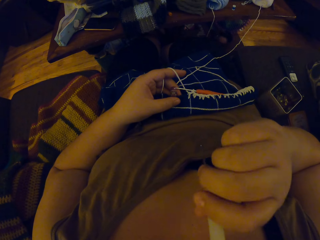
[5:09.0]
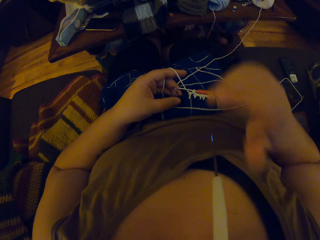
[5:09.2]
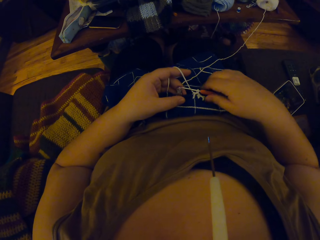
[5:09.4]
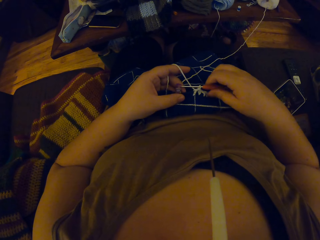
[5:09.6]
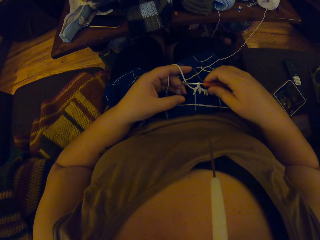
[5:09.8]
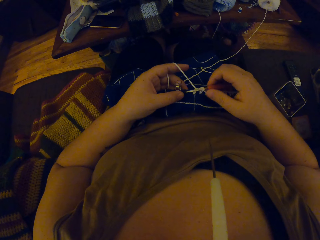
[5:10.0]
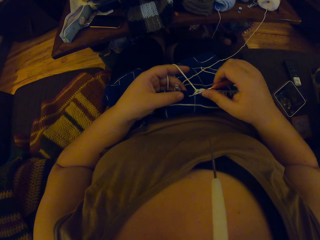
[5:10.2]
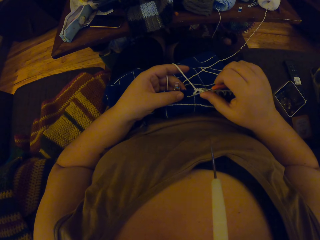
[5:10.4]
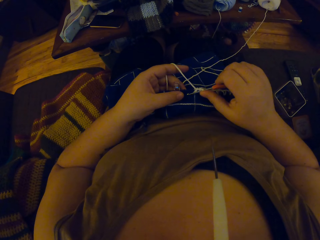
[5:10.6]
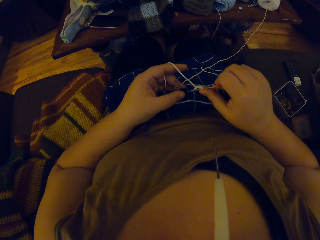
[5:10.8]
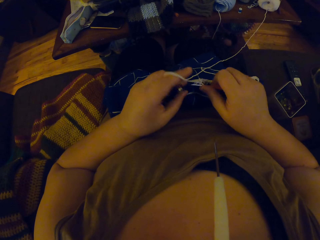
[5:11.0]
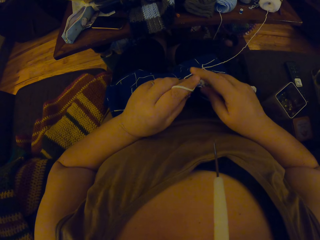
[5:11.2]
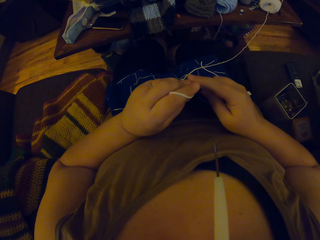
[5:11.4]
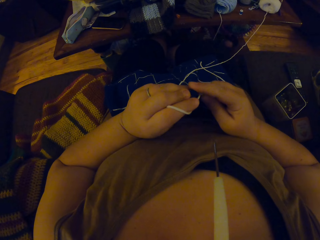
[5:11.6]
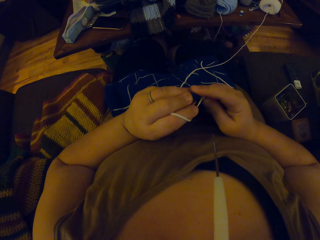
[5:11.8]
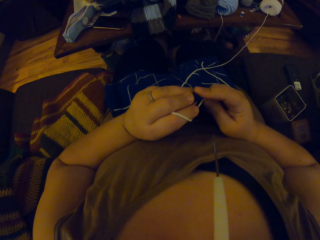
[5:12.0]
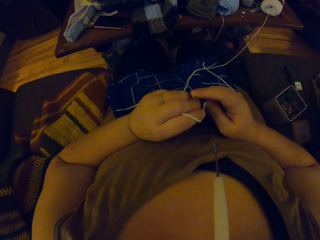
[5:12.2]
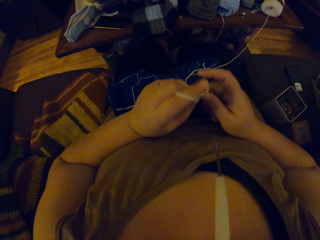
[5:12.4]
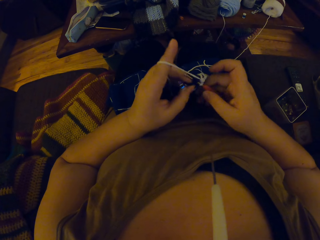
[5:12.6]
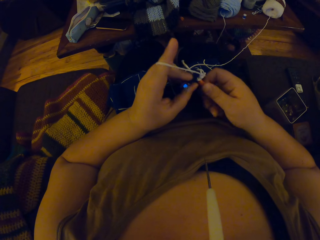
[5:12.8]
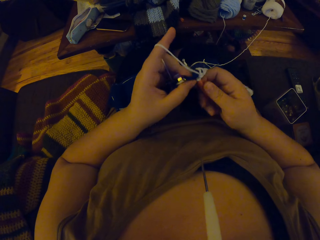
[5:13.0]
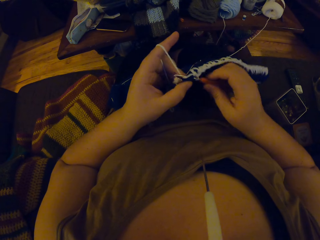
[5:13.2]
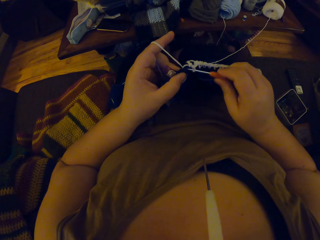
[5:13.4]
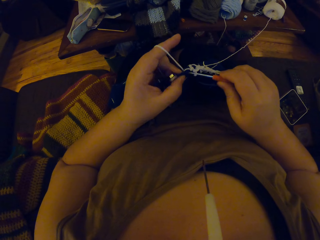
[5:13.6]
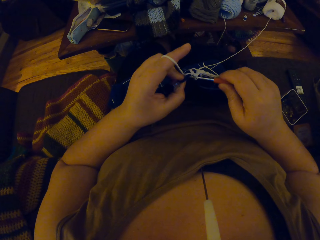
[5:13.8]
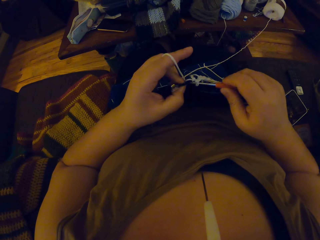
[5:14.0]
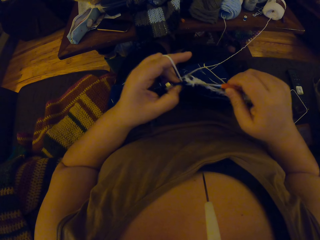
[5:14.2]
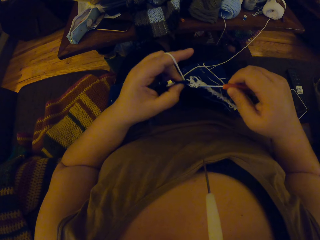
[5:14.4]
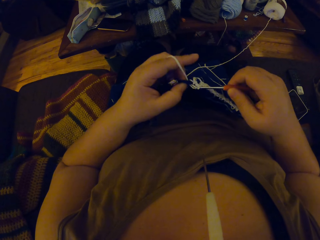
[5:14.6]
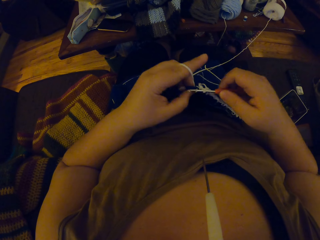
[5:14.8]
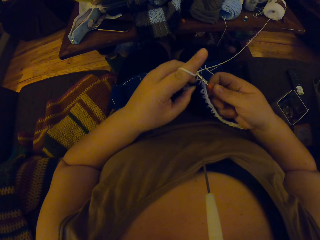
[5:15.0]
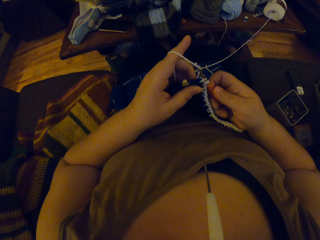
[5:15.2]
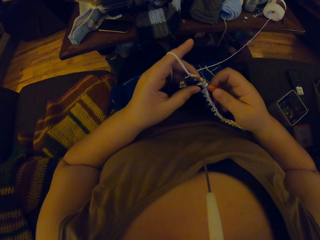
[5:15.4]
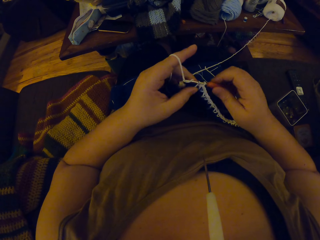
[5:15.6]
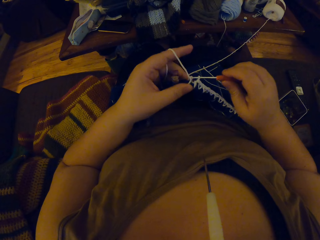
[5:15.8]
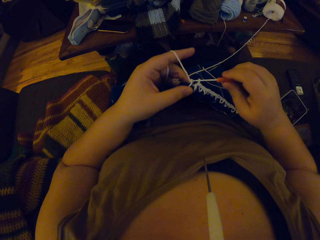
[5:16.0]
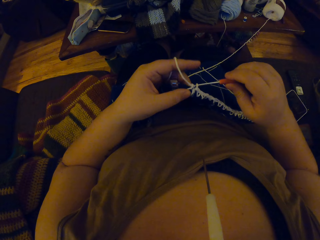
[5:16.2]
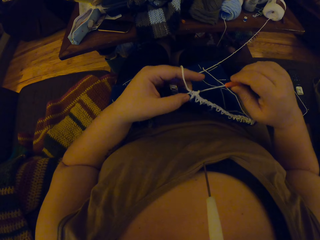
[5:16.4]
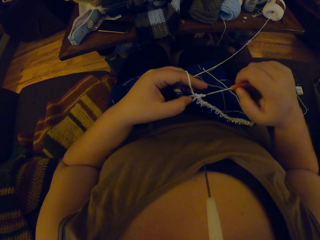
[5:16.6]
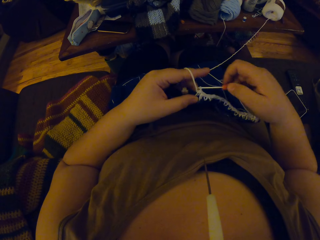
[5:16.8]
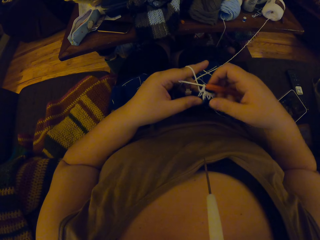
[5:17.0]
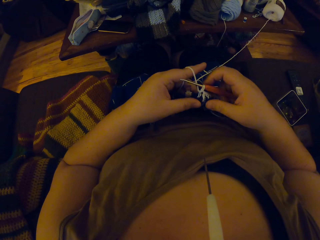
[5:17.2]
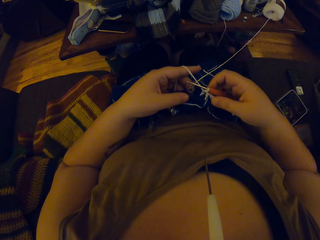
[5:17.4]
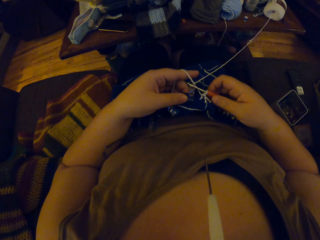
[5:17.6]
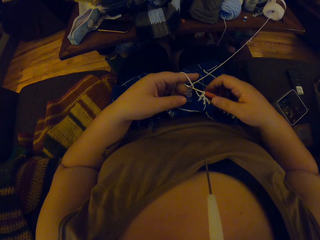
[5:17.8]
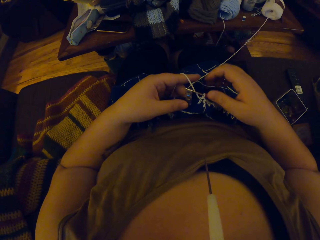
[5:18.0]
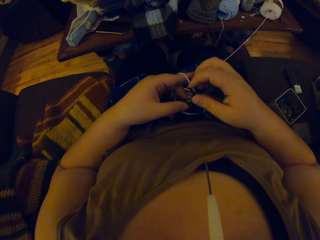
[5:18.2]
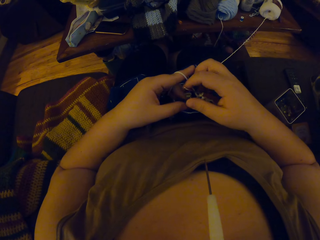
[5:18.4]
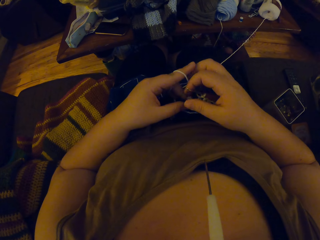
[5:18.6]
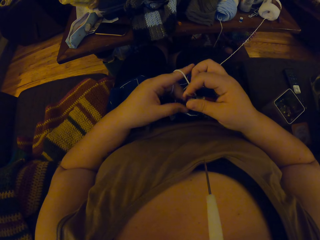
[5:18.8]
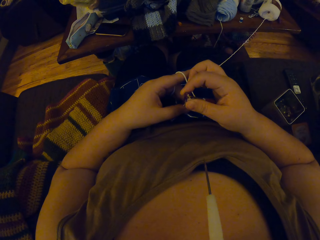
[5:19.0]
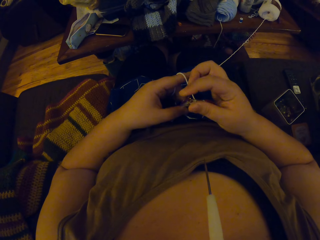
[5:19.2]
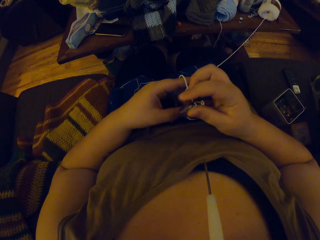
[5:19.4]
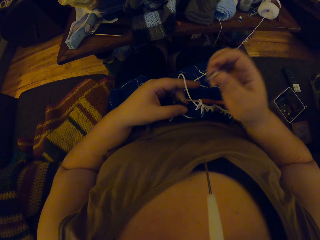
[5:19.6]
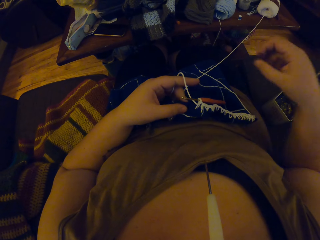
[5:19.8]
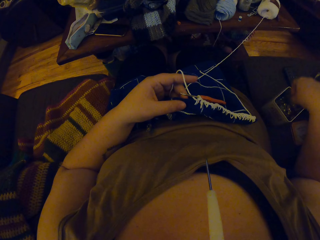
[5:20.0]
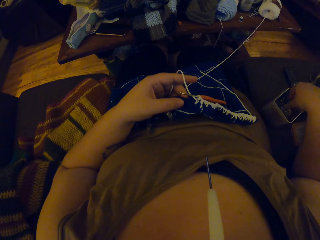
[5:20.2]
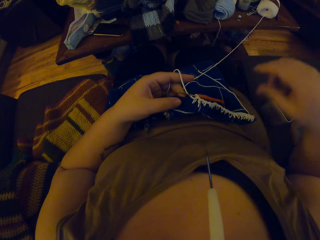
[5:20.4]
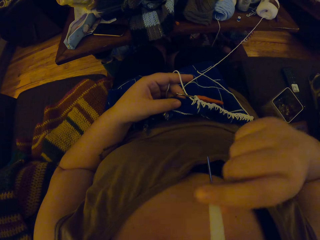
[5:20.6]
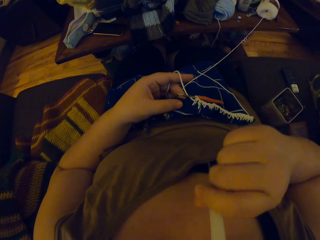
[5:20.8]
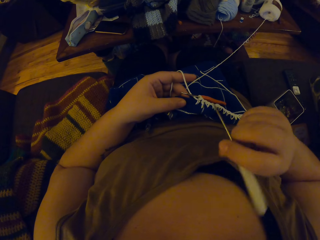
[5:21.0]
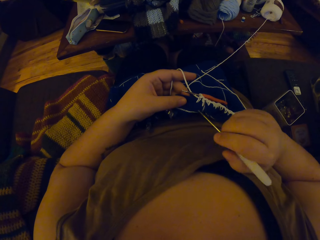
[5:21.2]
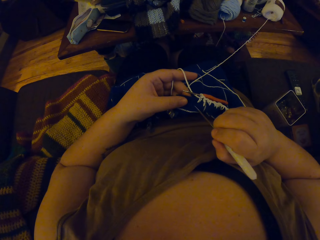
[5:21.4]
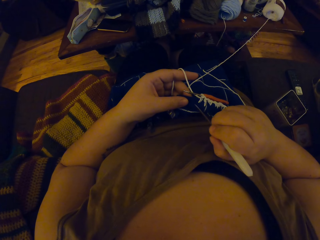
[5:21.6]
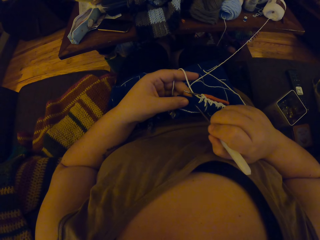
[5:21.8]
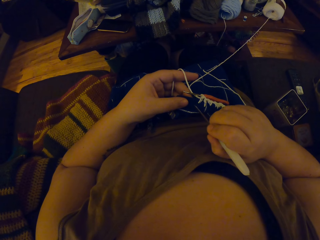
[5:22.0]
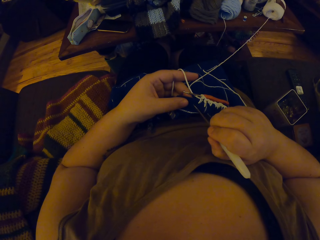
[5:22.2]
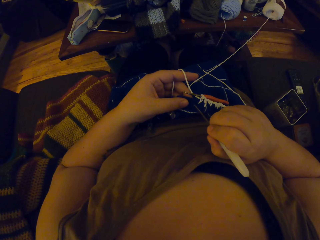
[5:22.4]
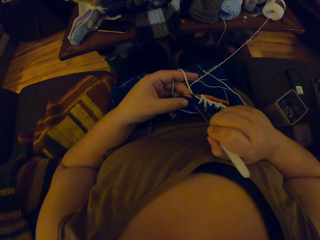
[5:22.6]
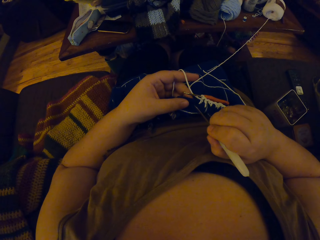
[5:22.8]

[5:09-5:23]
The camera wearer holds the white crochet hook or awl with her mouth. She picks up the crochet hook. She crochets the fabric with the yarn. She unhands the crochet hook. She removes a peg on the crochet fabric. She drops the peg in a container on the couch. She removes the white crochet hook from her mouth. She punctures a hole using the awl.

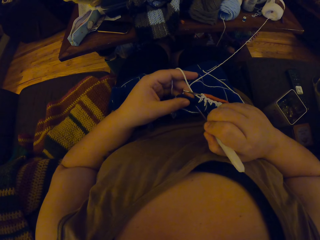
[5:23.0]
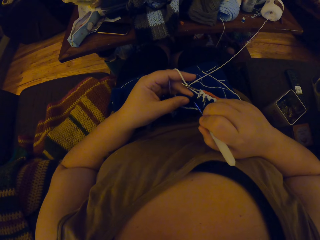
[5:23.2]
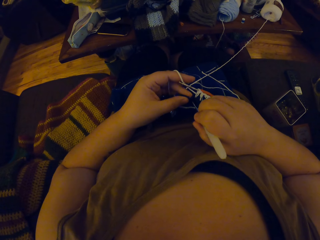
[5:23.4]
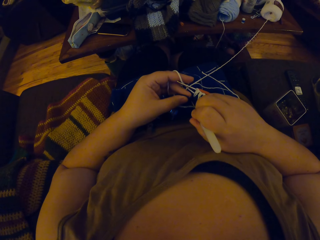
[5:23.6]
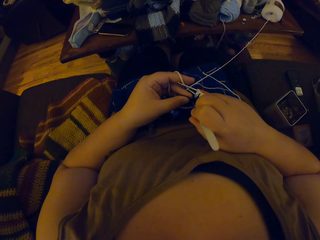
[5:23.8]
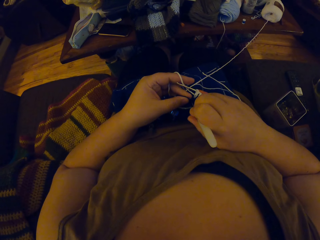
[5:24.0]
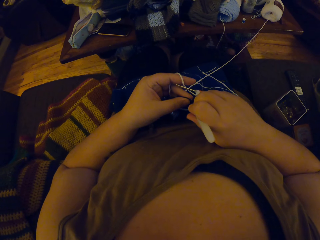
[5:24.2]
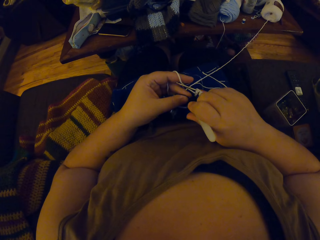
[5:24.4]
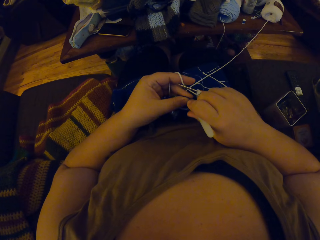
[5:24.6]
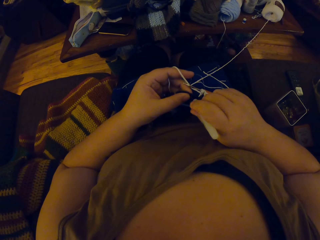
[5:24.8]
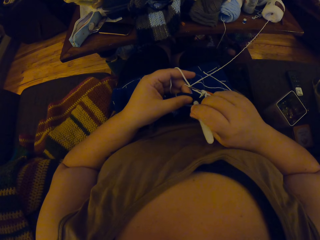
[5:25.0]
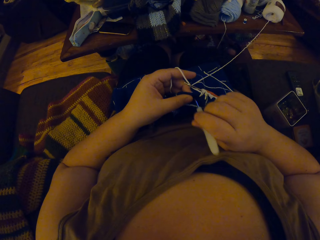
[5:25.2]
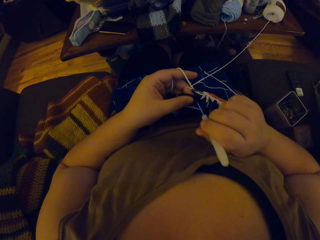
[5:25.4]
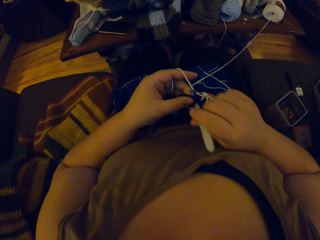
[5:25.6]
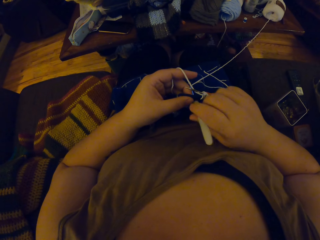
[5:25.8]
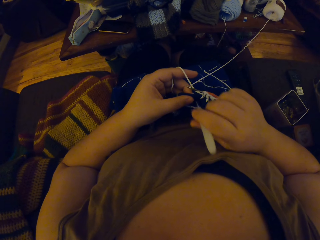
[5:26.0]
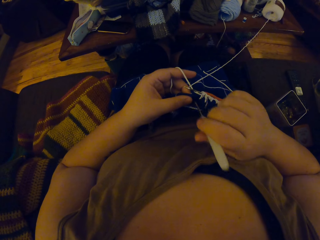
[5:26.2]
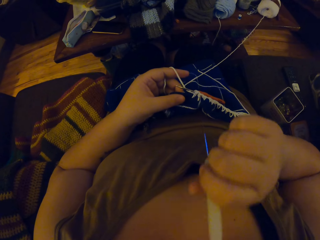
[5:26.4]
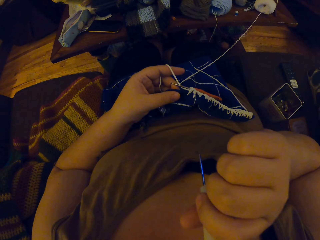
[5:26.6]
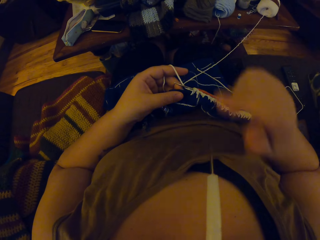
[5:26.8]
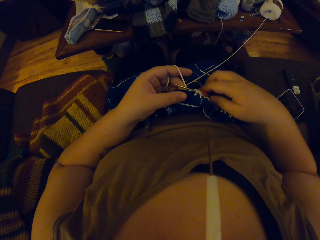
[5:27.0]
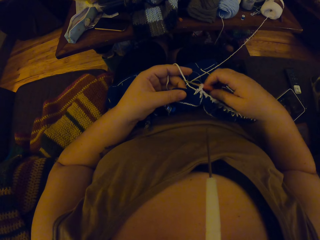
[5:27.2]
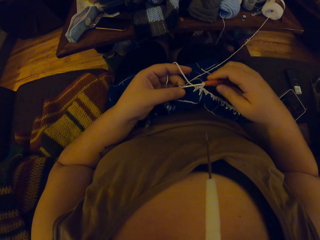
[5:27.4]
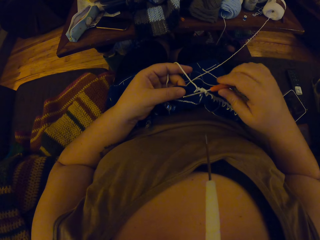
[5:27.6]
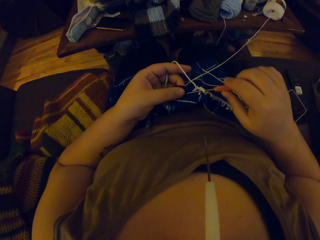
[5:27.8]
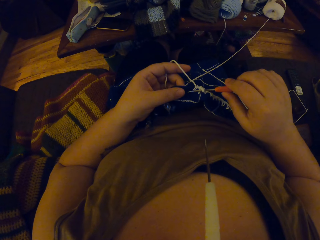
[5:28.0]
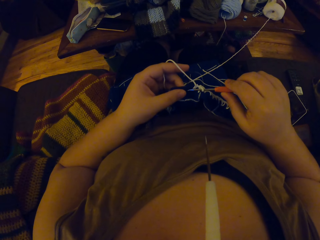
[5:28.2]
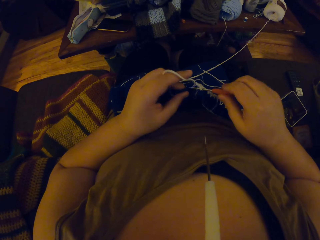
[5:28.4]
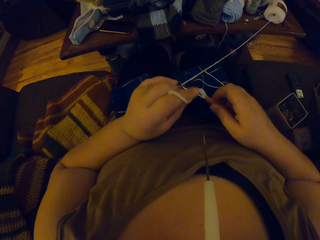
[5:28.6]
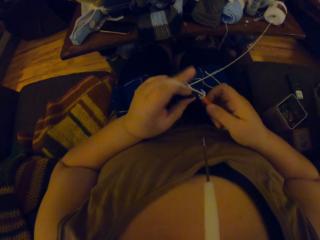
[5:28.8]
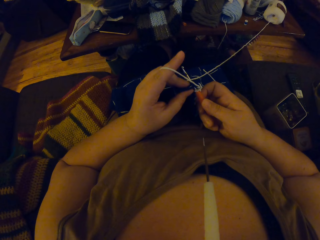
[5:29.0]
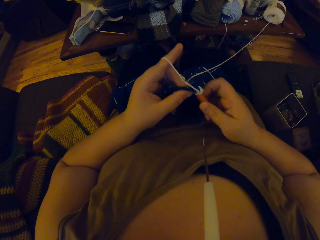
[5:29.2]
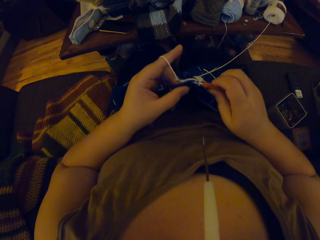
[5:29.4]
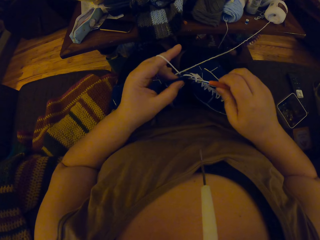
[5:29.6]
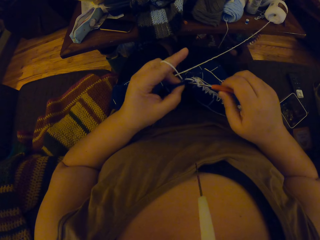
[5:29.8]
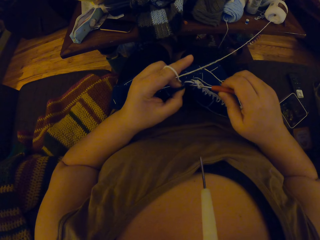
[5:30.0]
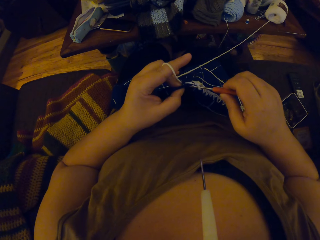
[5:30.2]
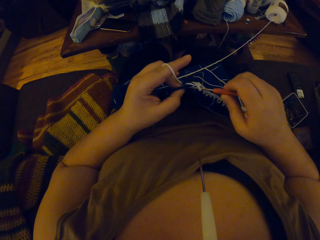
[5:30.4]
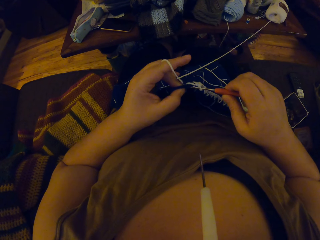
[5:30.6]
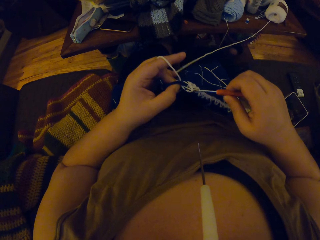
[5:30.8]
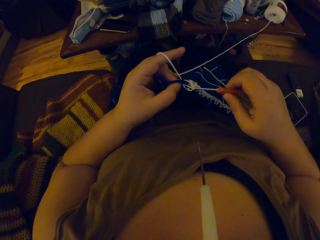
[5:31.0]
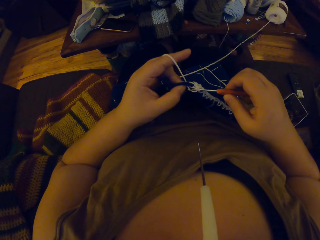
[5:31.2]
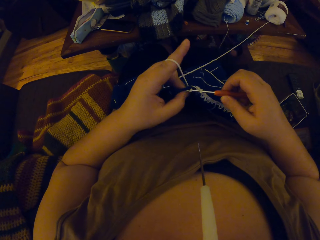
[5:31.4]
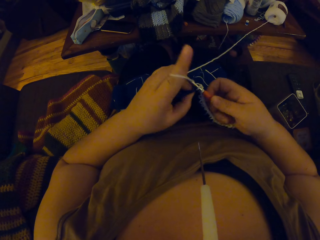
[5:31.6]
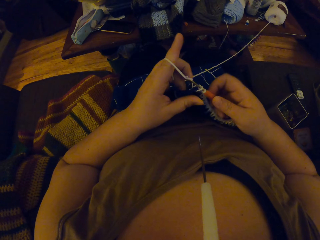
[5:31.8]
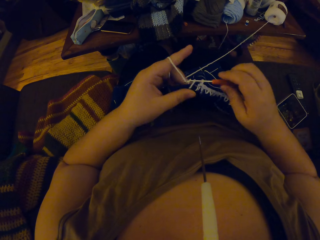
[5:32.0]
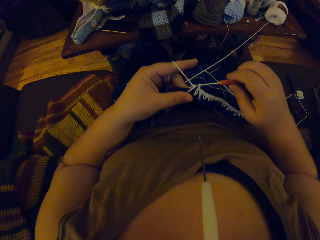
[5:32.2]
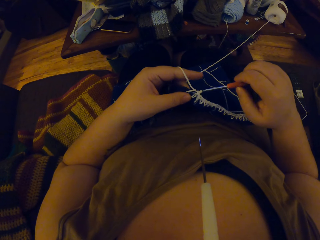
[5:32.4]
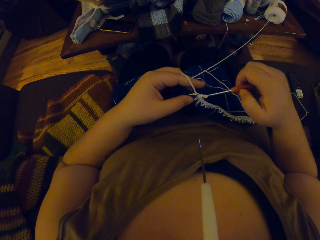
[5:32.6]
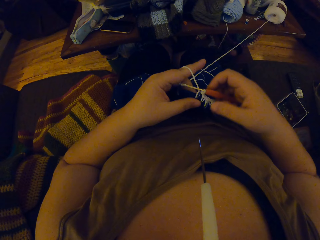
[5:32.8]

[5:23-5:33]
The camera wearer holds the white crochet hook or awl with her mouth. She picks up the crochet hook. She crochets the fabric with the yarn.
